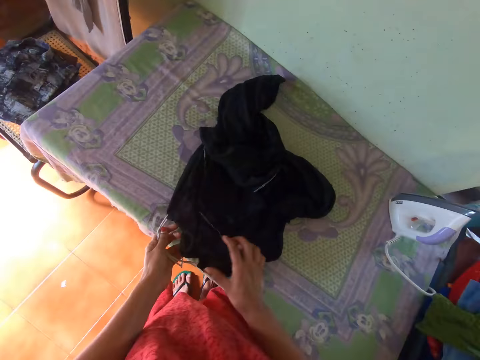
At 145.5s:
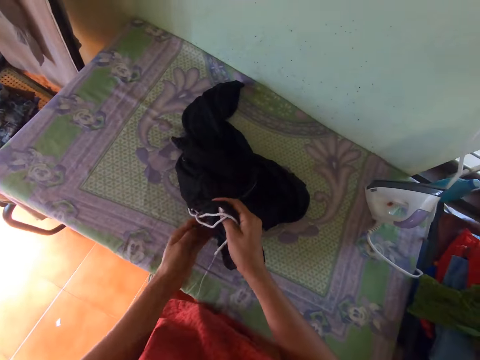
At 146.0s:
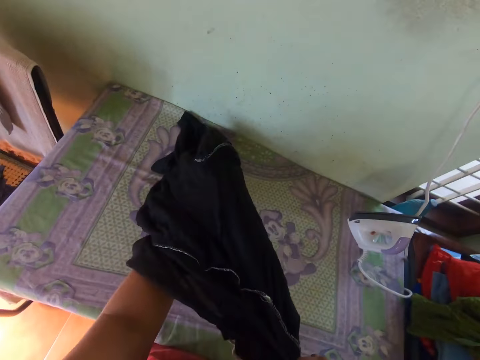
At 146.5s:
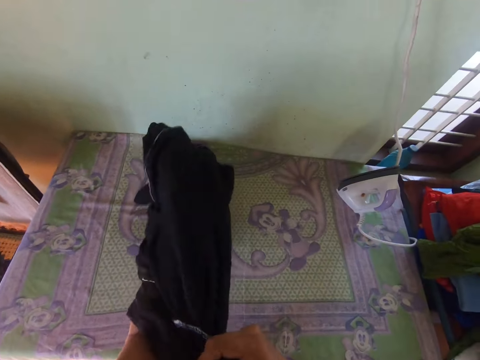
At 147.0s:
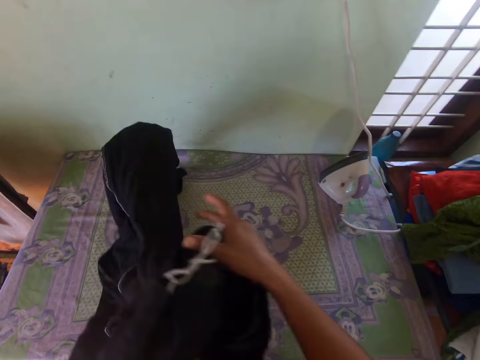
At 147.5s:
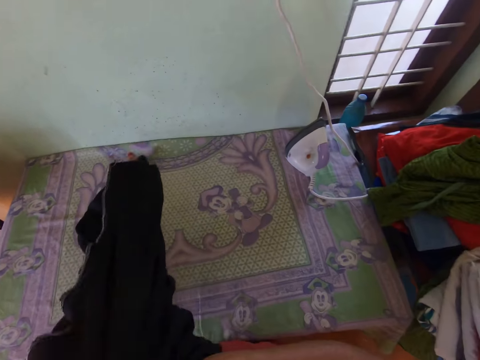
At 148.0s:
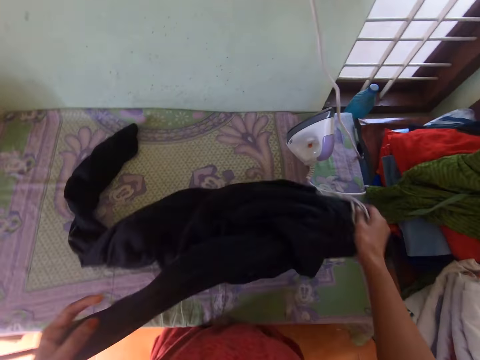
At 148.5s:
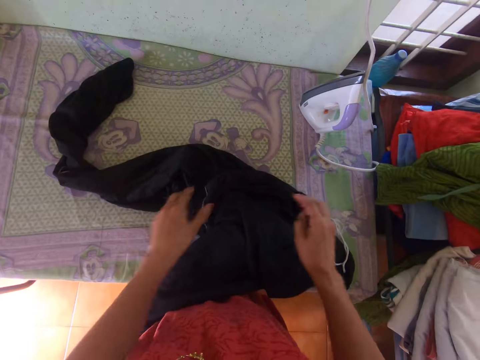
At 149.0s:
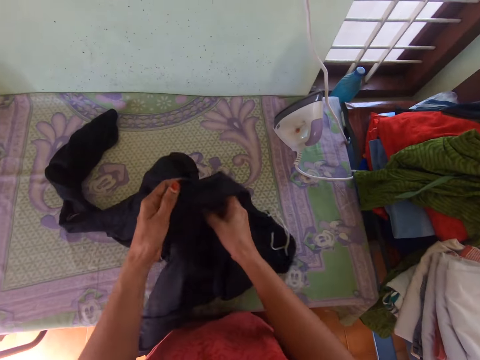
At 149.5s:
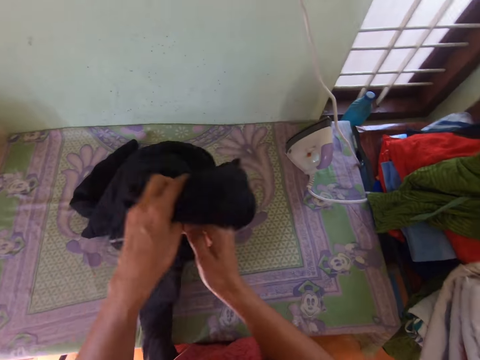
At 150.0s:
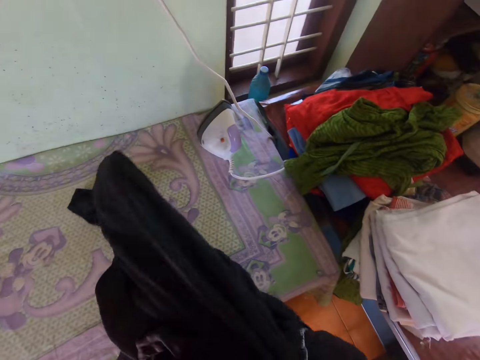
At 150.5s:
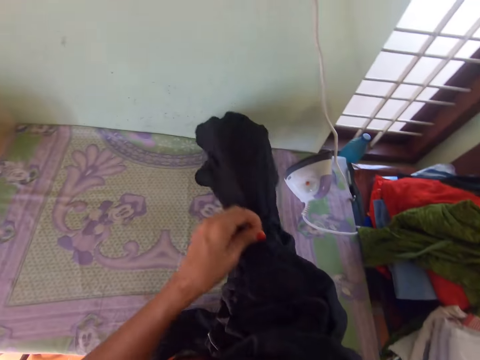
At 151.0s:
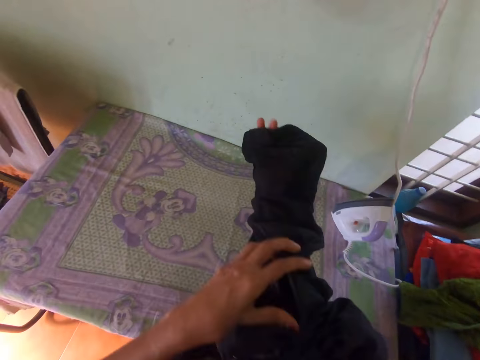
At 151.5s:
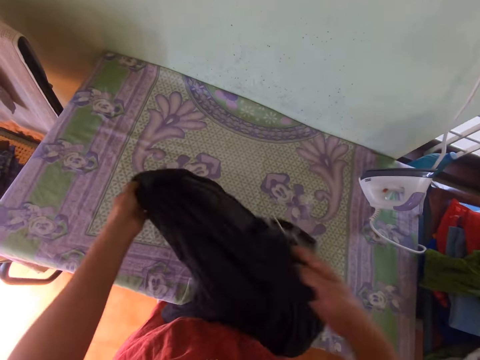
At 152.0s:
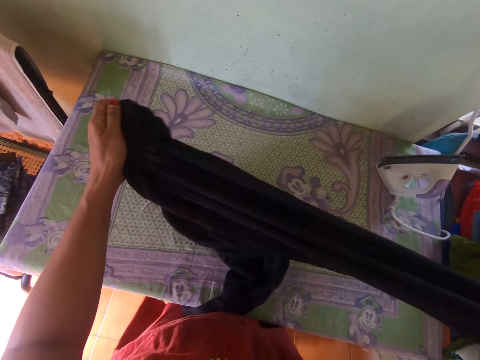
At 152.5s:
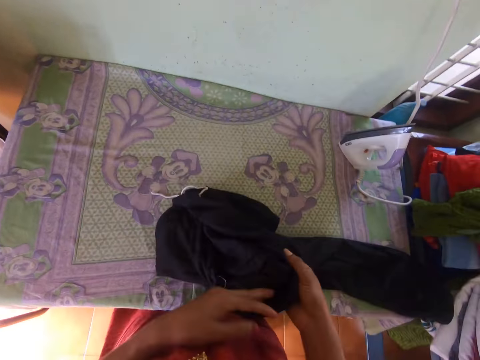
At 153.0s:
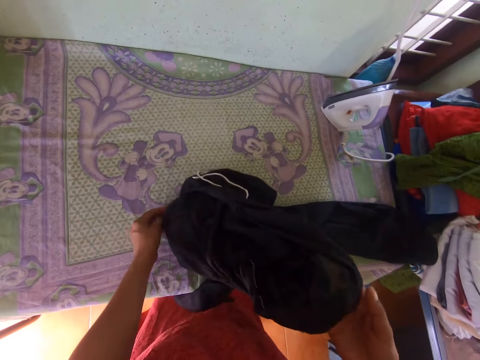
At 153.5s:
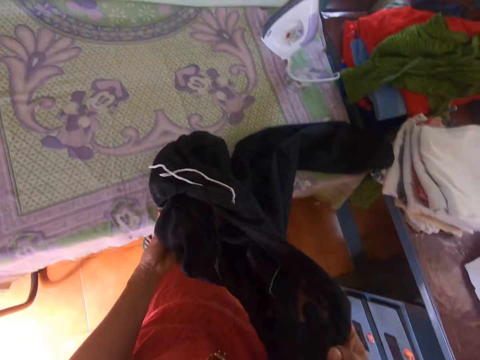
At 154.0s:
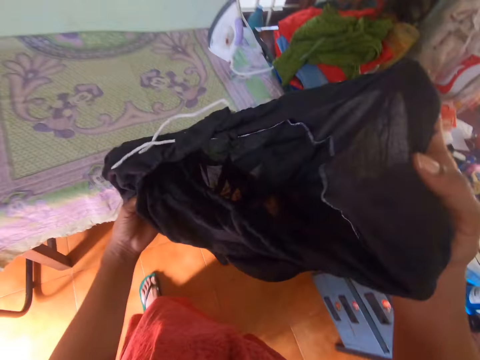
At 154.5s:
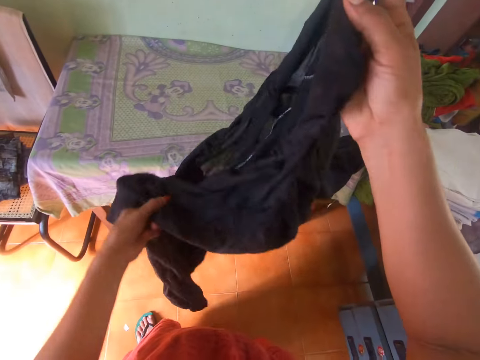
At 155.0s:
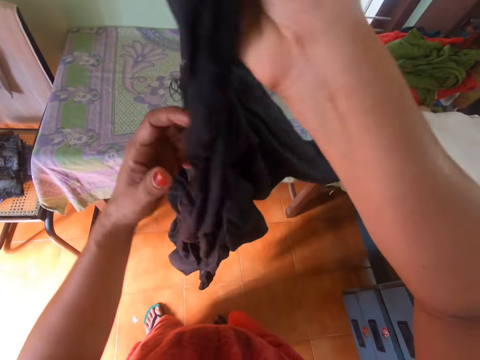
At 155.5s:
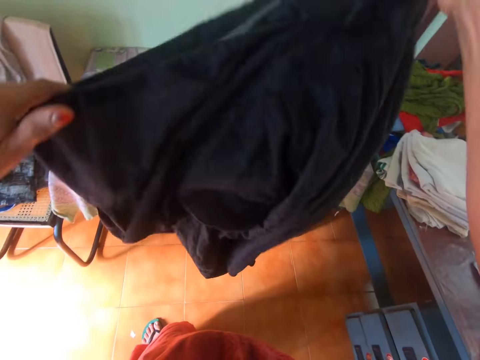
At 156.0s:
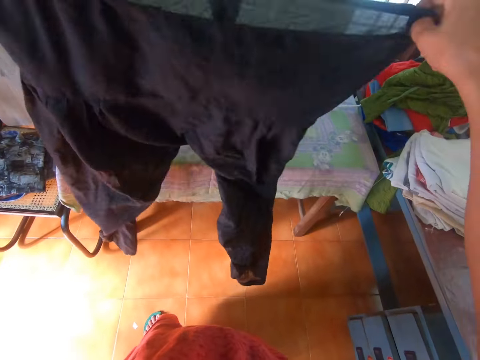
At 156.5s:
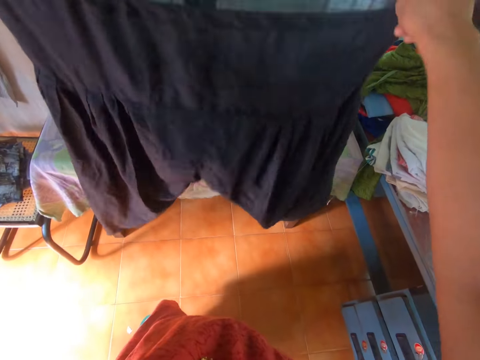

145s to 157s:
The camera wearer puts the piece of cloth or trouser on the table. She turns the trouser. She holds the piece of cloth with her hands.

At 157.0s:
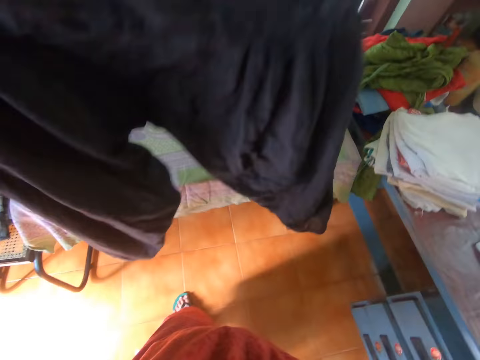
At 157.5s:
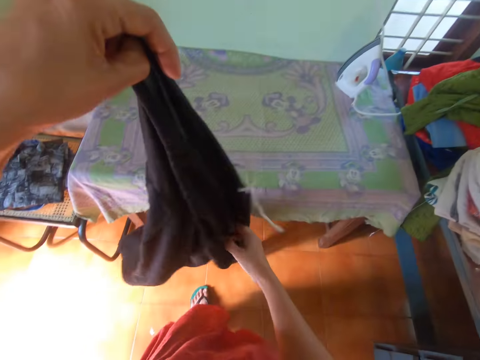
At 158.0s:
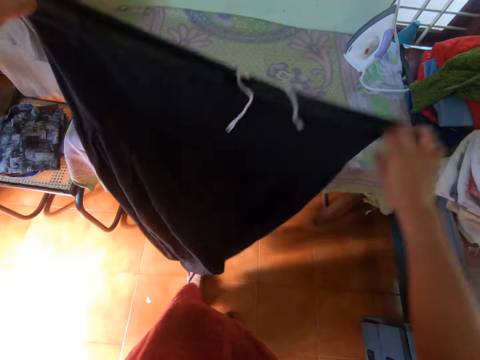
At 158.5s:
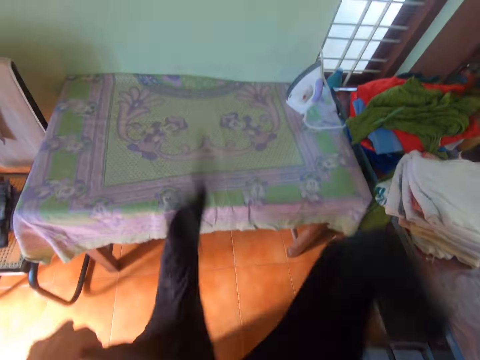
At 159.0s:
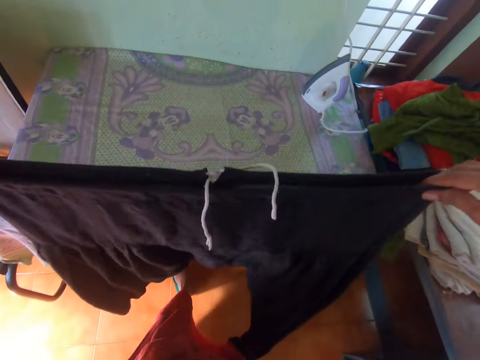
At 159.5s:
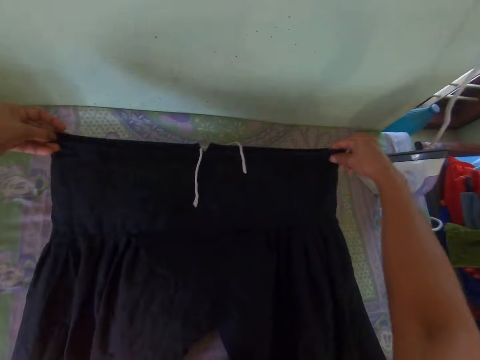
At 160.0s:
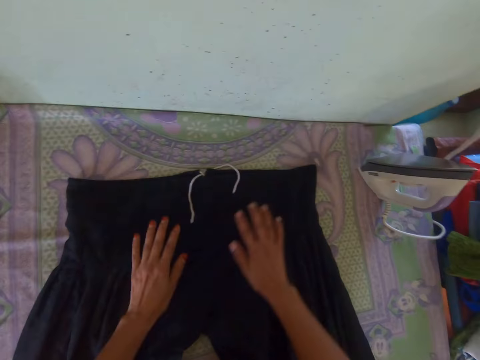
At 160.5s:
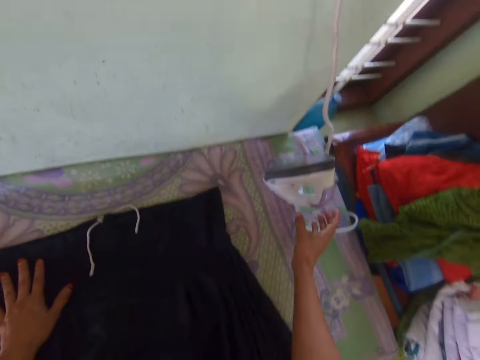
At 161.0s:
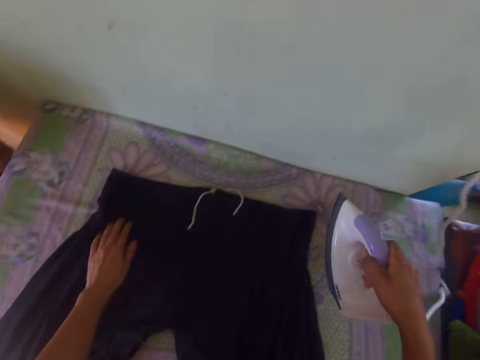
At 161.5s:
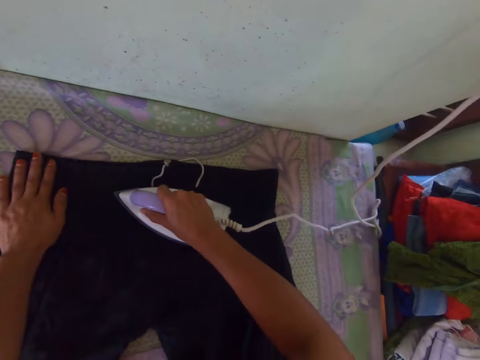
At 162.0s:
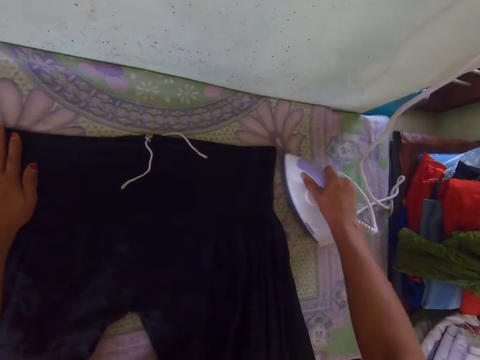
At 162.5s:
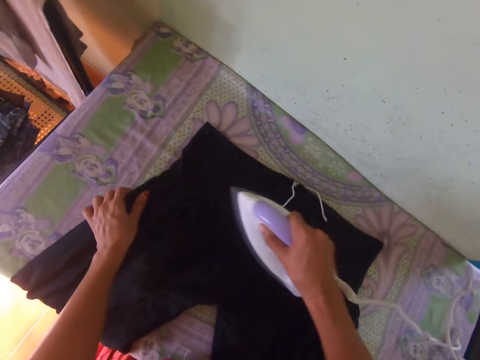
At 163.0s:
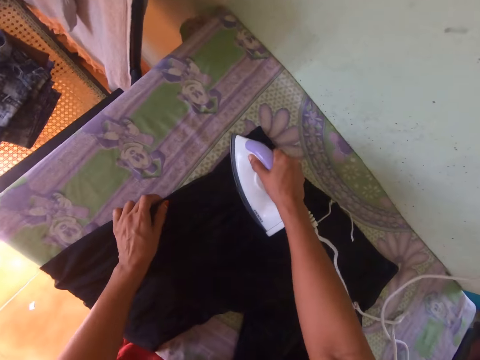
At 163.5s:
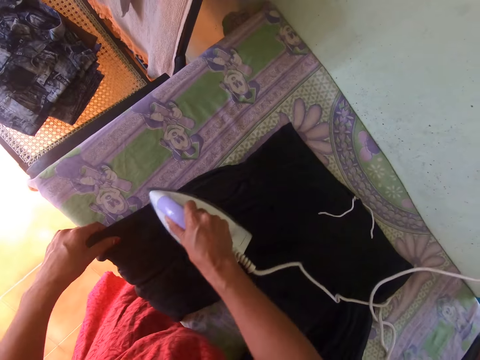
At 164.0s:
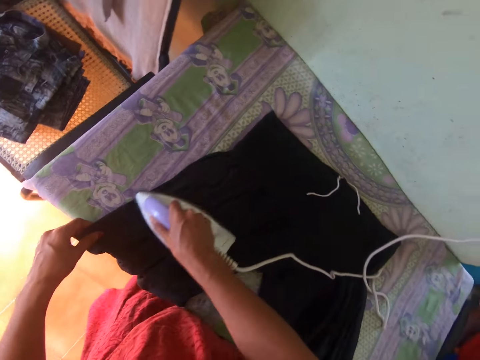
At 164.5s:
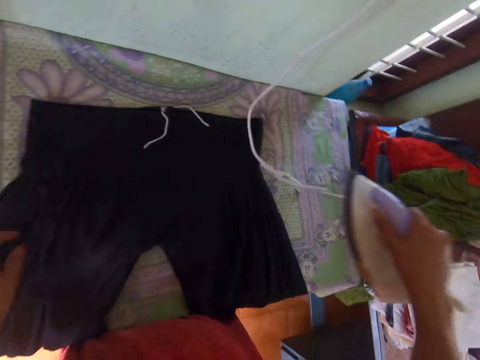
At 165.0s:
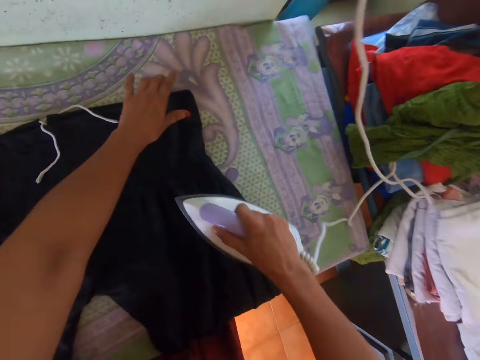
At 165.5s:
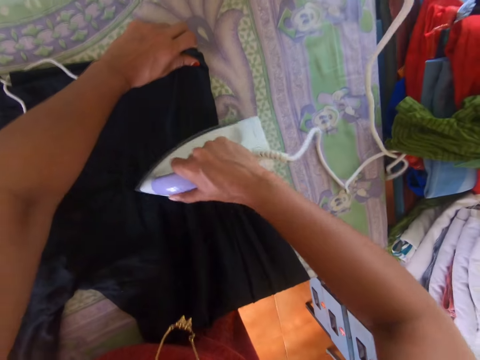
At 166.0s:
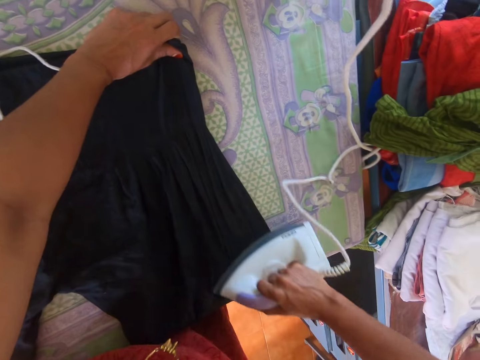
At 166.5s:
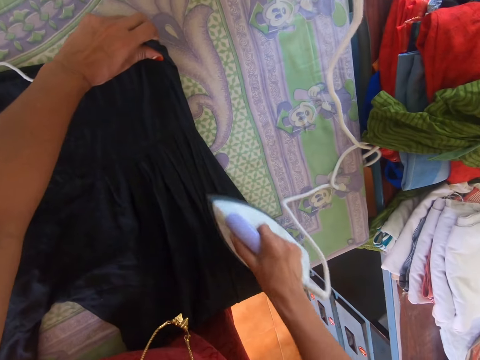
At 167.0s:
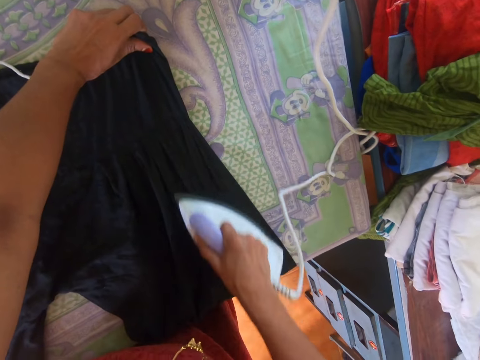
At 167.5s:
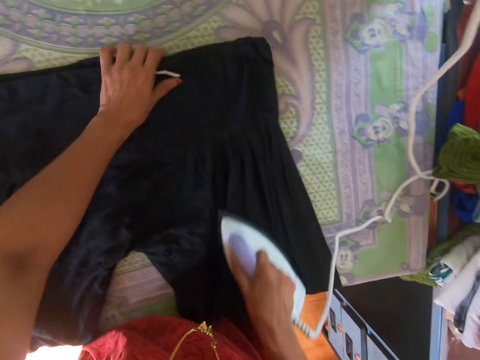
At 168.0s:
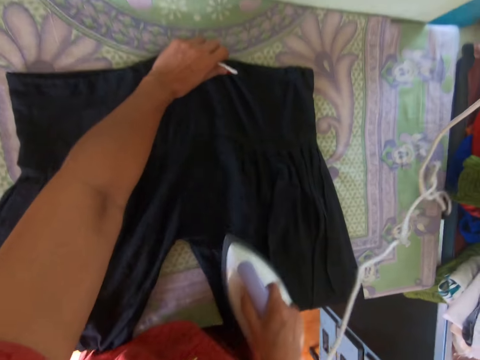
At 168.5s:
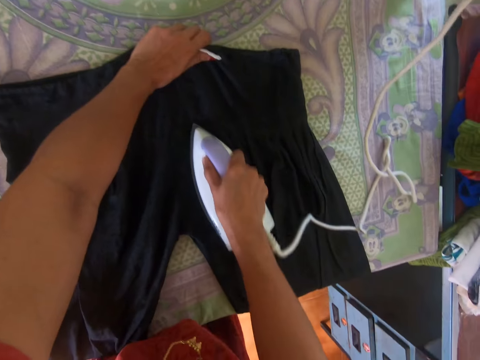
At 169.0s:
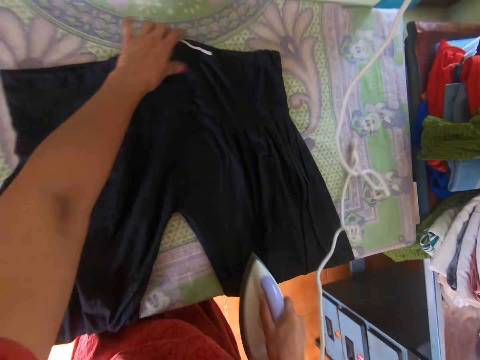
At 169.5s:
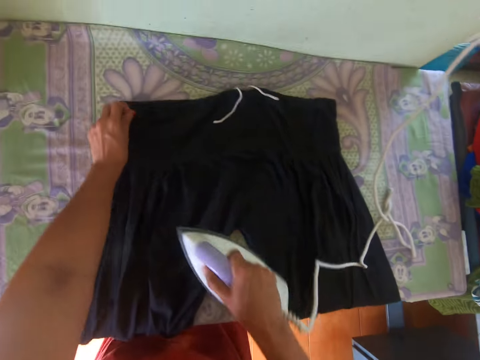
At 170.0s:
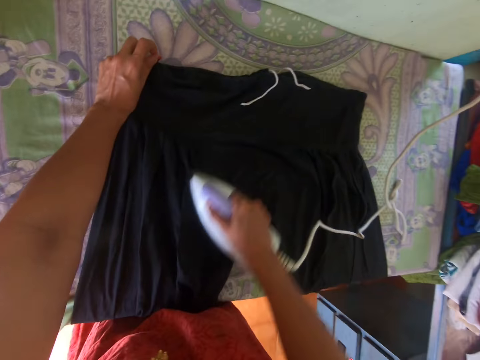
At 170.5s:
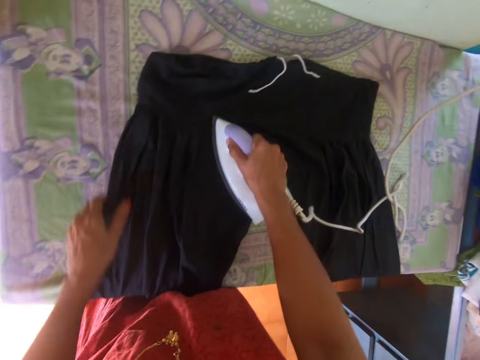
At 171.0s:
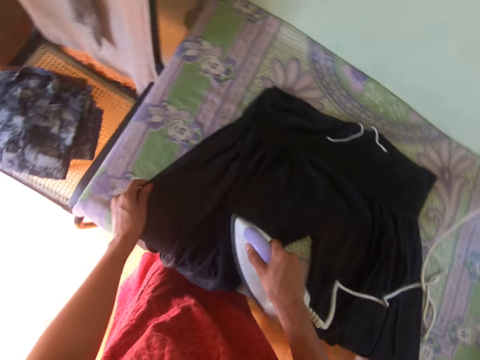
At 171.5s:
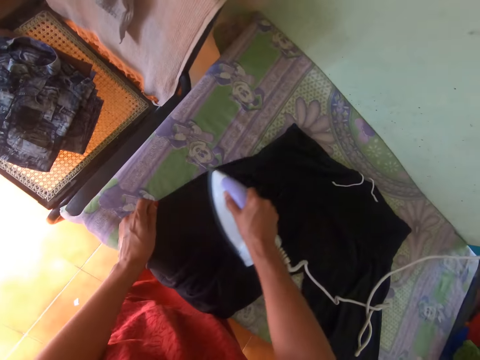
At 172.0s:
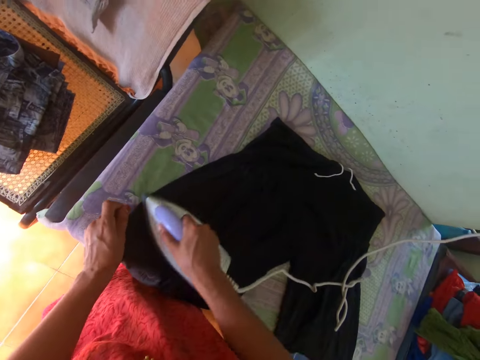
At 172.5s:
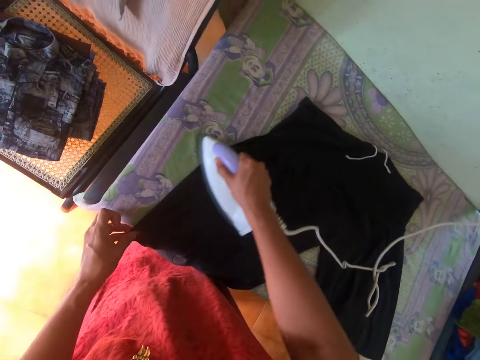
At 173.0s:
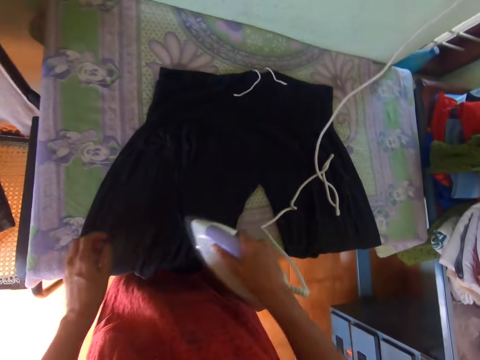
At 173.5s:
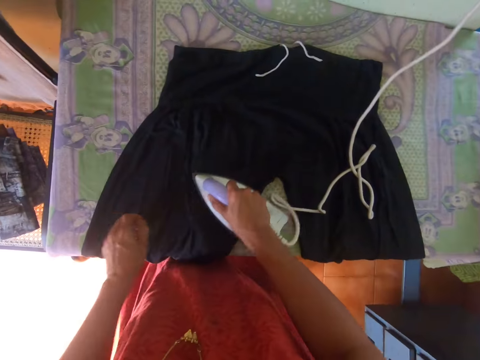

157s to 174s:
The camera wearer spreads the trouser on the table. They pick up the iron box on the table. They iron the trouser with the iron box on the table.
